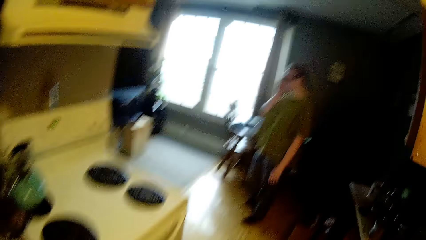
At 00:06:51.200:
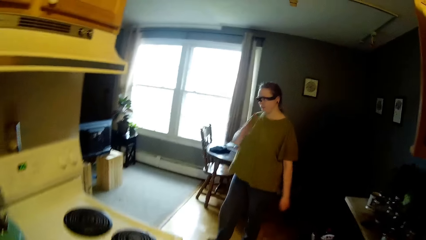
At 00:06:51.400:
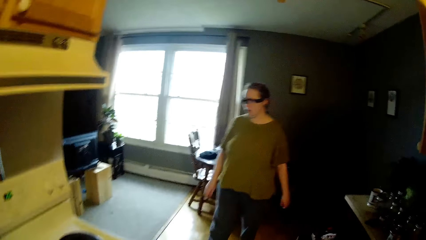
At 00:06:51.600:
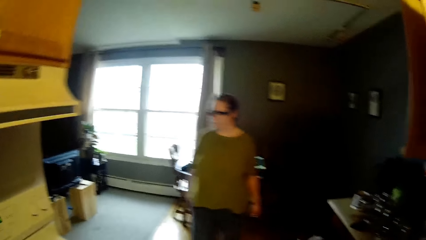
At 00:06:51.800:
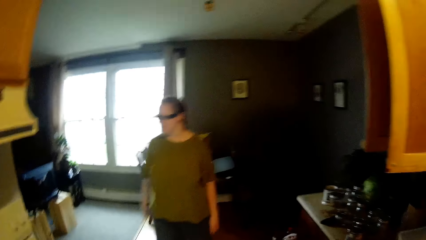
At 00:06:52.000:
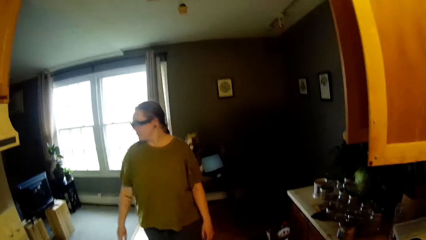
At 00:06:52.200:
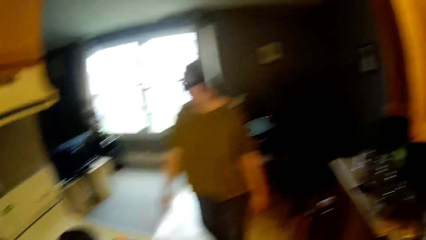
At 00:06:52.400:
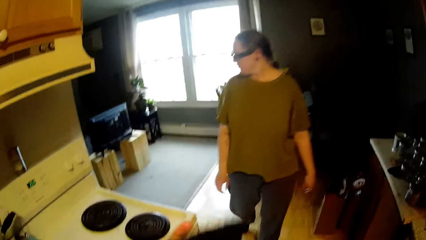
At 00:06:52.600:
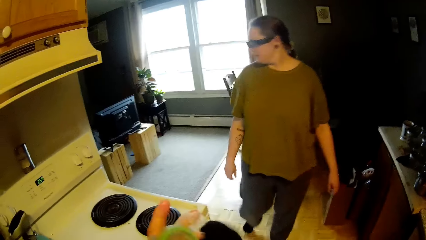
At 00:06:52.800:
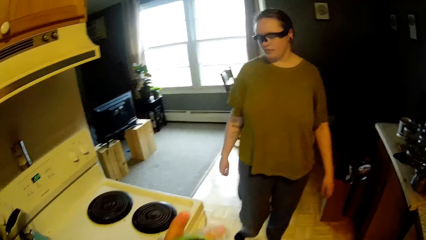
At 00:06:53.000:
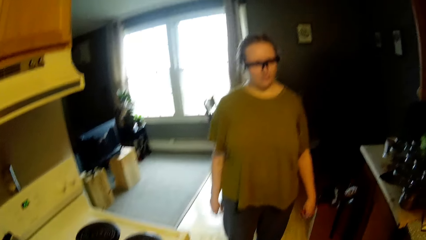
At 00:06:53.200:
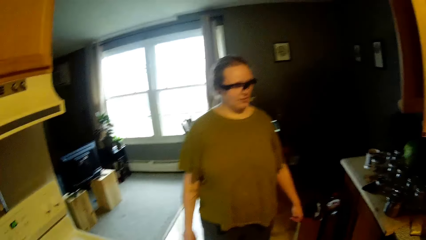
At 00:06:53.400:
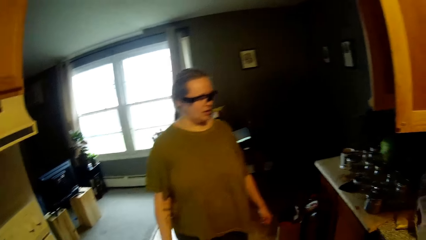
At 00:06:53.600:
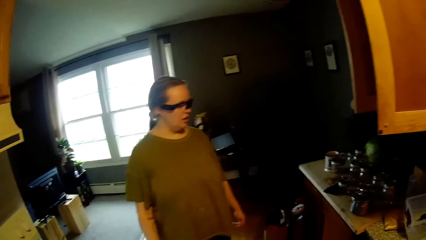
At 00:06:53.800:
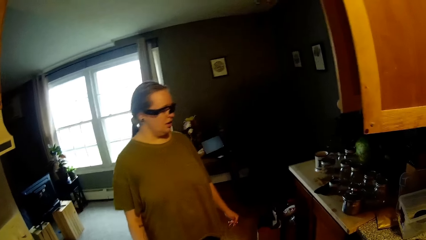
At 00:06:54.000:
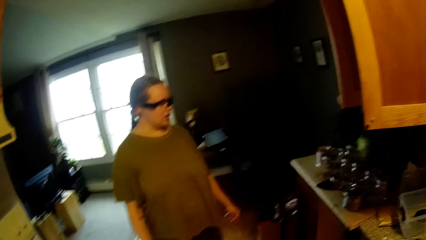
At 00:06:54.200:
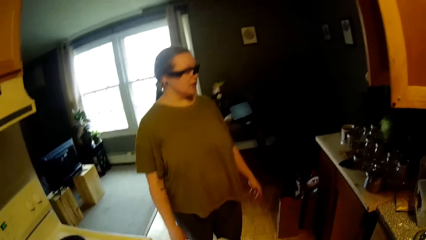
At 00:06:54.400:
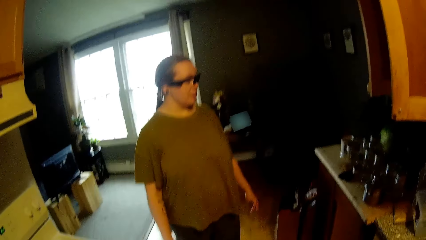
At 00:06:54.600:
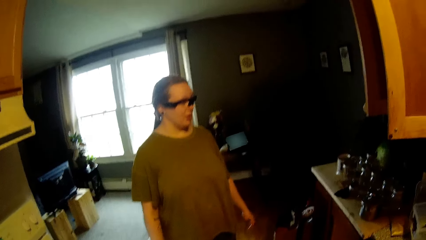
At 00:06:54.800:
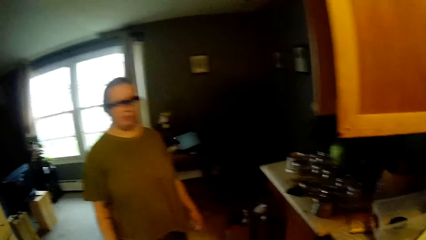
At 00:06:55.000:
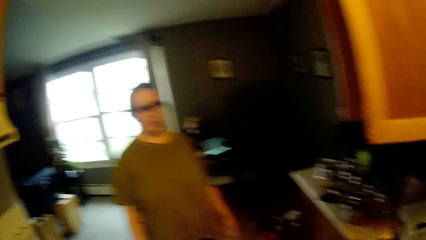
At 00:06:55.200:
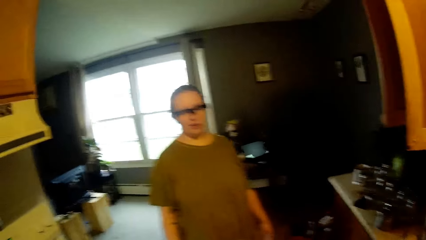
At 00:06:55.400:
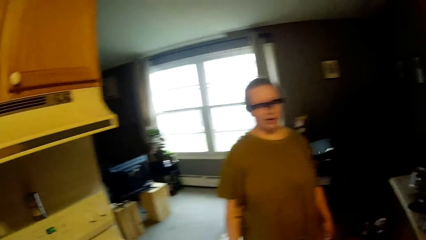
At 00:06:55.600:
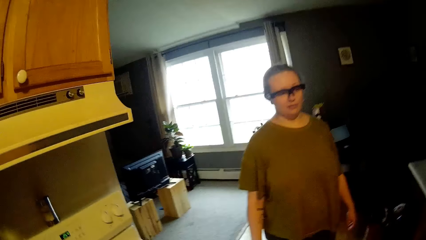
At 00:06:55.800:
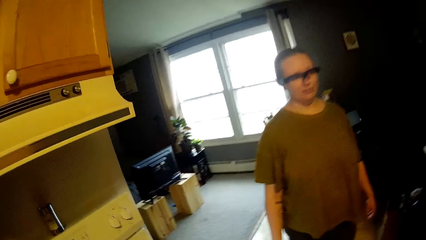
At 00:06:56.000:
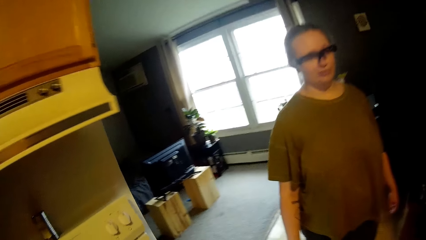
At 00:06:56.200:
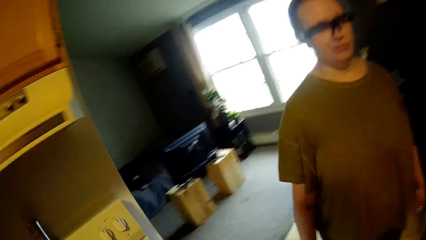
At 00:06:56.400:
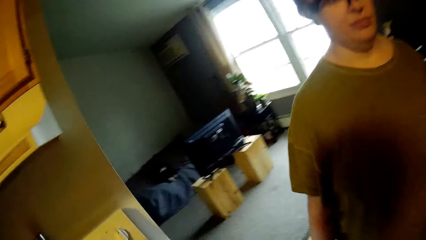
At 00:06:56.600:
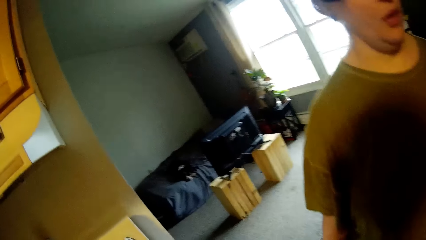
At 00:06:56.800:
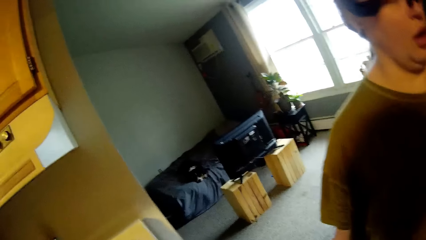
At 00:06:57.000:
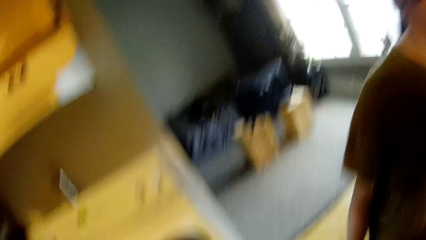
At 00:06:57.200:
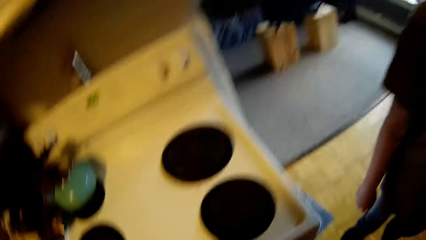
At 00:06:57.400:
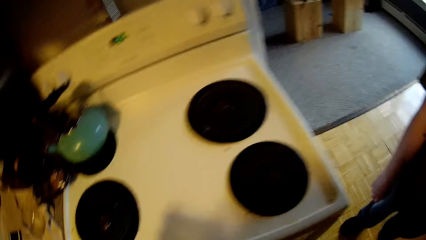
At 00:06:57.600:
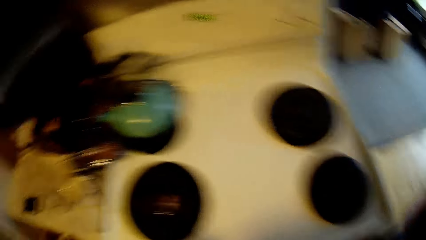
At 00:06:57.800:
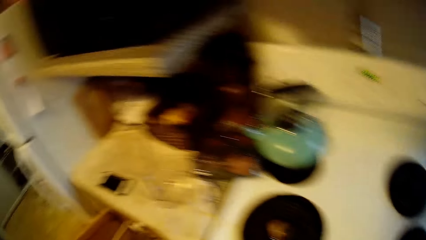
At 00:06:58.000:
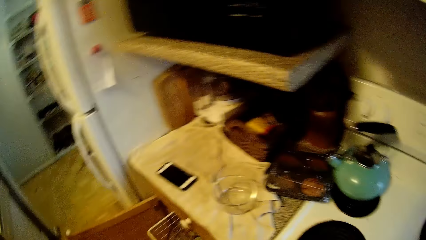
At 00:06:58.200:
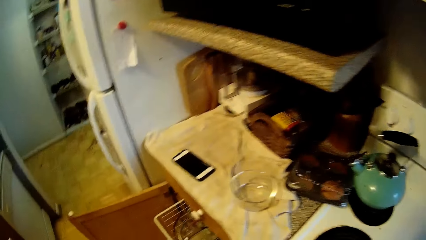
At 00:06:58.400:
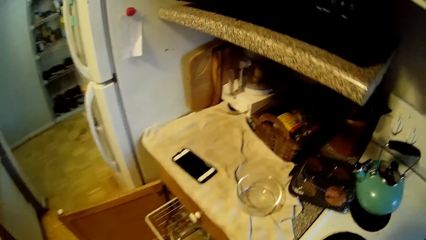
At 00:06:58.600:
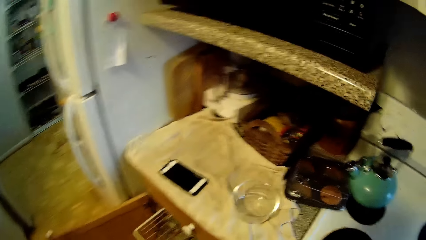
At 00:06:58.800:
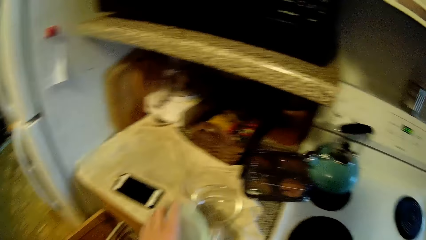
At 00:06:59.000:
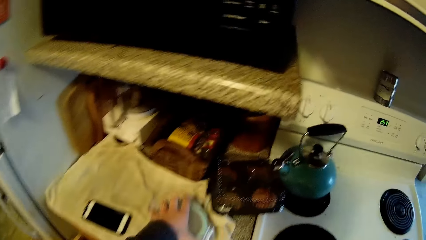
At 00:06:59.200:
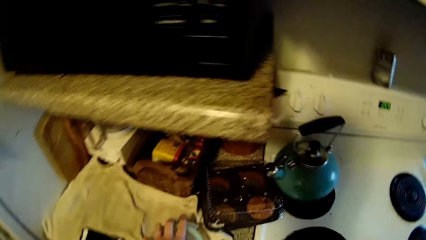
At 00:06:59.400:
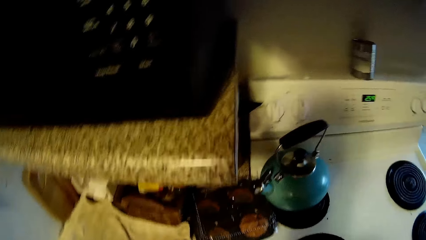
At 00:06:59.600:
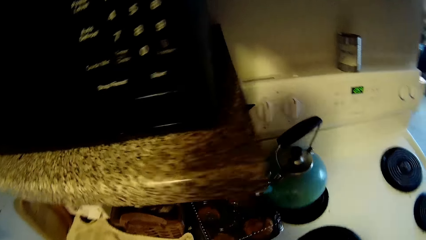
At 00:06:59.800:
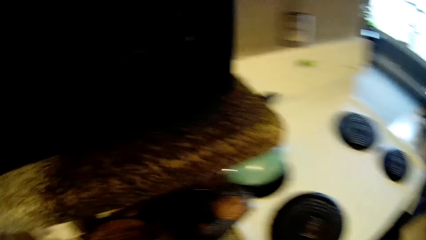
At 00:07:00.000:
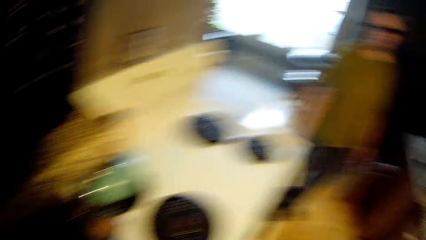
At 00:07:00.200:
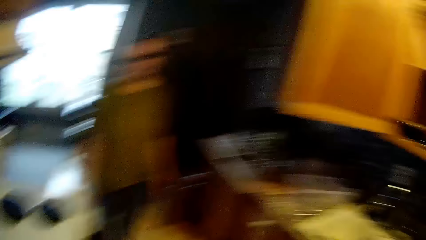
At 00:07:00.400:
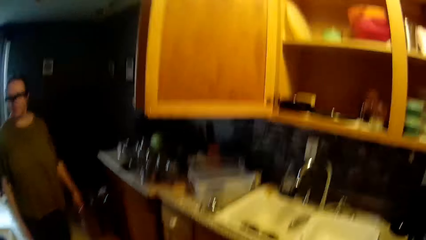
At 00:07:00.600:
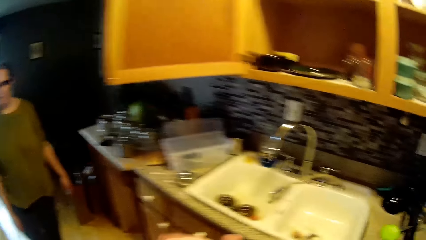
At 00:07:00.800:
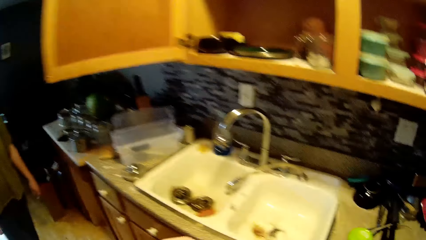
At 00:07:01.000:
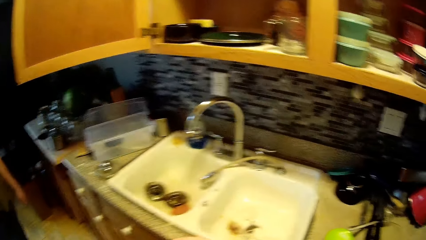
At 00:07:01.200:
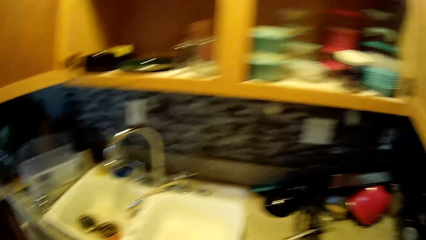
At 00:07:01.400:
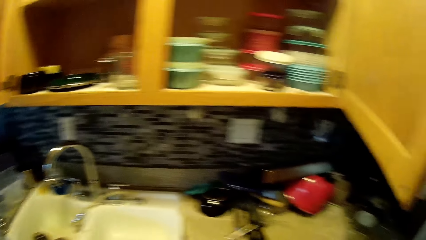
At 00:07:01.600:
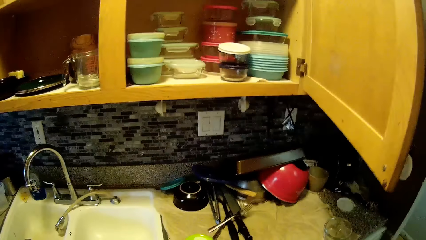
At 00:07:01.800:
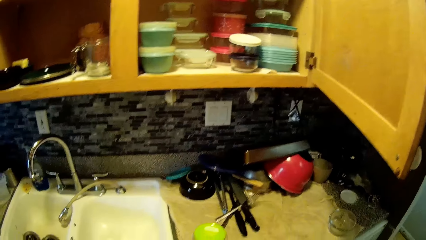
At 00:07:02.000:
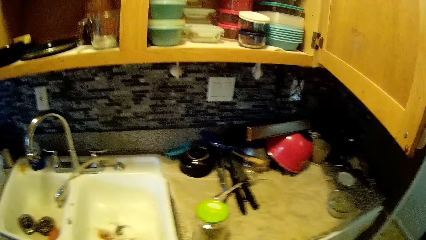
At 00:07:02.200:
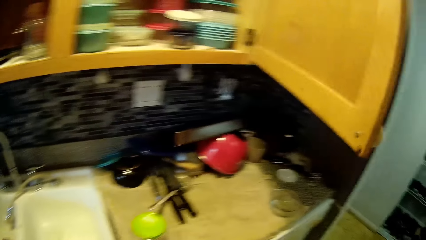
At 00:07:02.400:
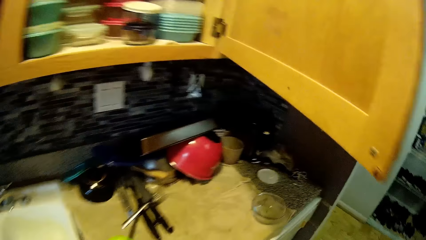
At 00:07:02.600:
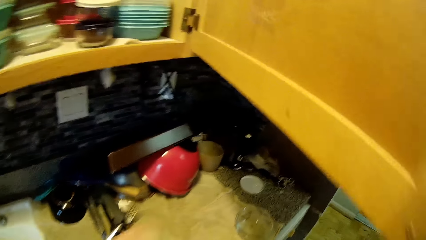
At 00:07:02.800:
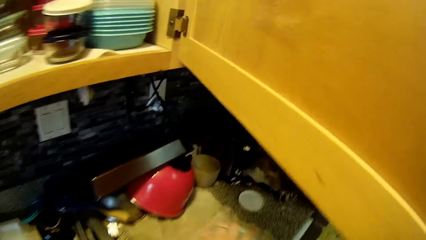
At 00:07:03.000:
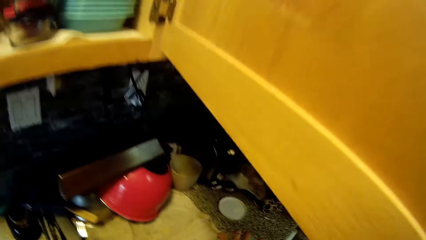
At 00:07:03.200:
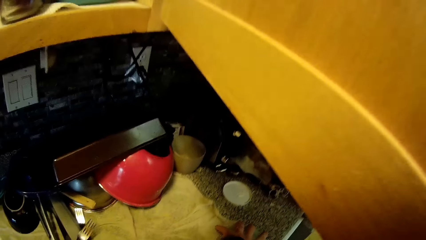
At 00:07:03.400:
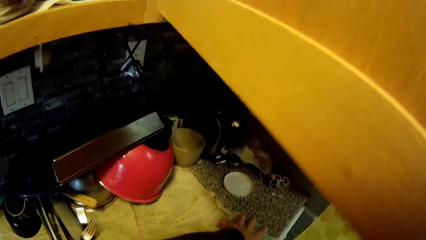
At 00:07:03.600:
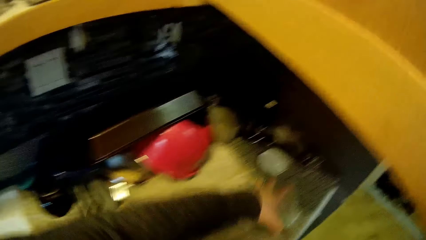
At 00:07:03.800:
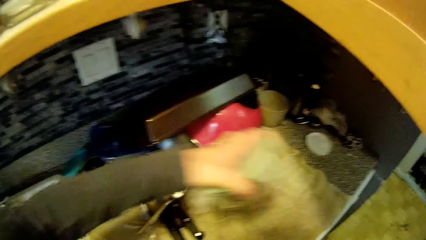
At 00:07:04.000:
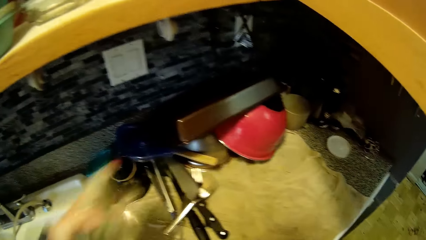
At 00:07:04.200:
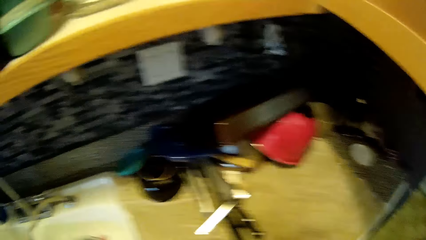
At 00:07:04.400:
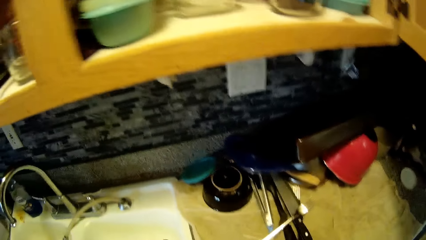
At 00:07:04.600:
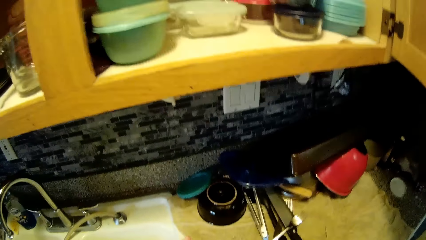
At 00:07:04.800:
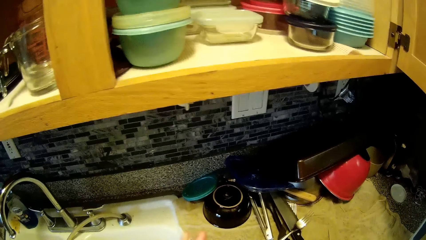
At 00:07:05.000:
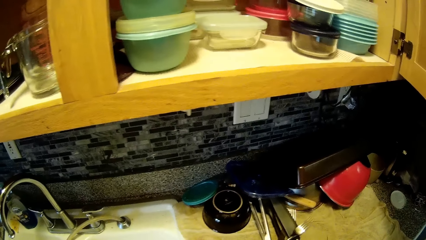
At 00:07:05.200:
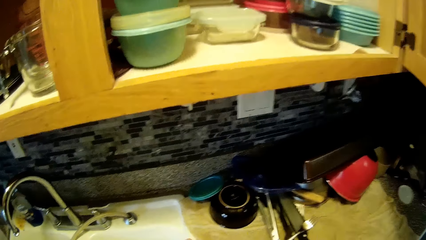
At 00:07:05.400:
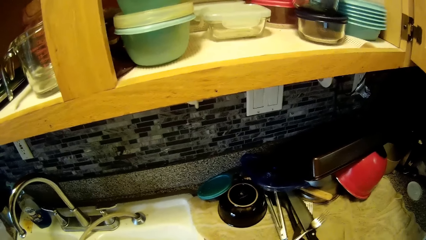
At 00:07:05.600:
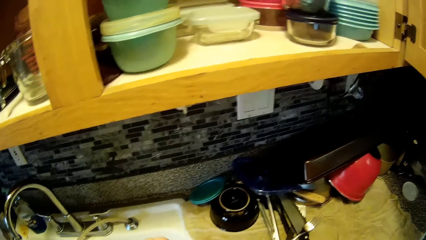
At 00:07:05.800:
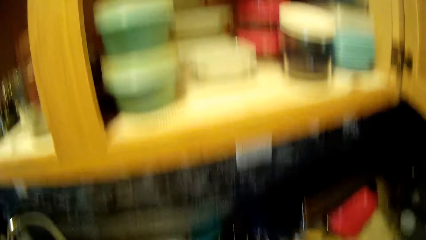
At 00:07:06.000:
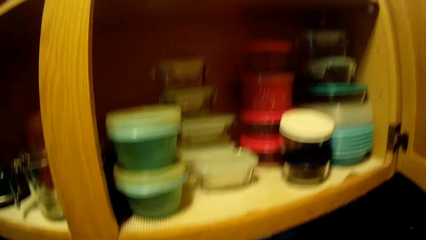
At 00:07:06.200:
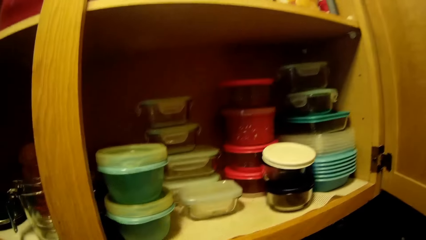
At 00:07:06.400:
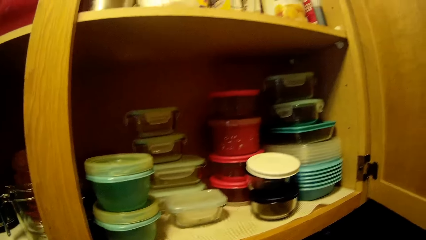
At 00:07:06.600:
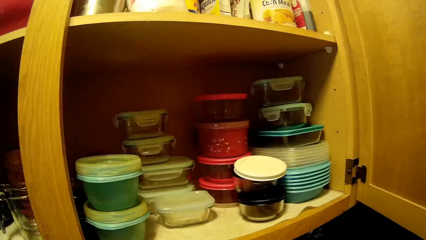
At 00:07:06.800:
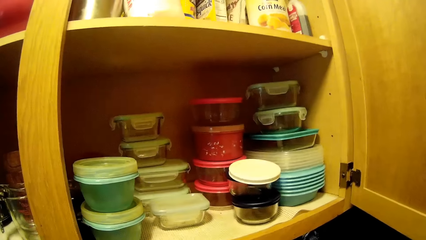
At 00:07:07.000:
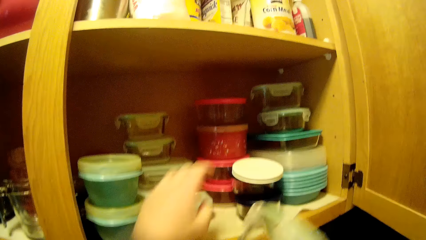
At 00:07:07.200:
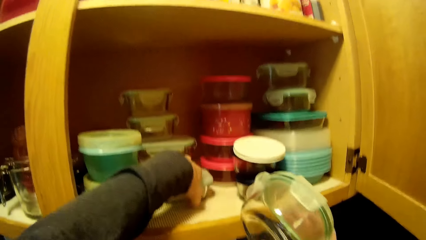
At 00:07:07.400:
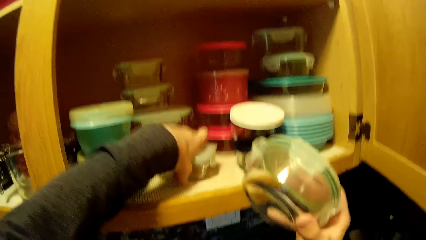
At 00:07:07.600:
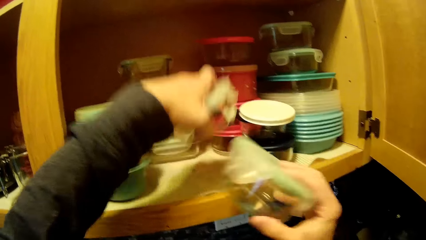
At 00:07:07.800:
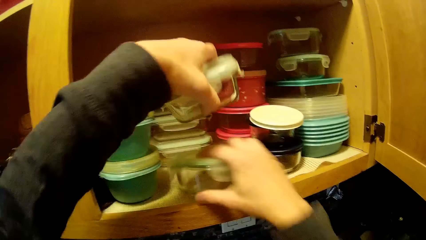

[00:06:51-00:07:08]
The woman walks towards the kitchen. The camera wearer wipes a lid with a cloth. They converse with the woman. They cover a container with the lid. They walk in the room. They cover the container with the lid again. They pick up utensils from the counter top.
